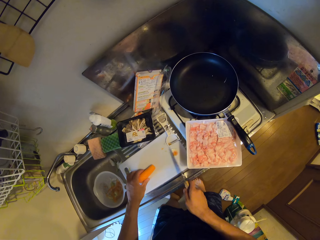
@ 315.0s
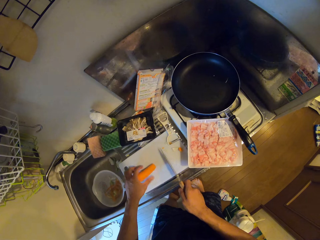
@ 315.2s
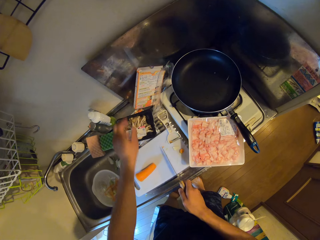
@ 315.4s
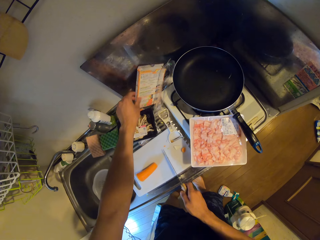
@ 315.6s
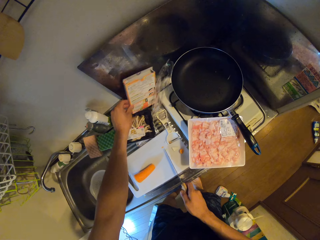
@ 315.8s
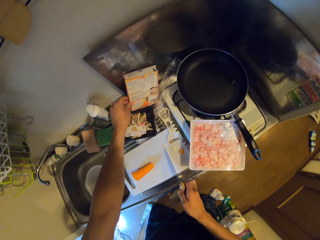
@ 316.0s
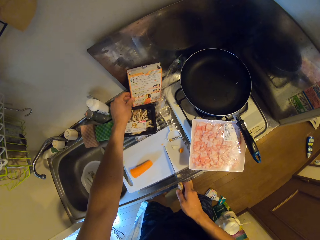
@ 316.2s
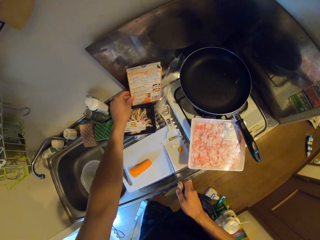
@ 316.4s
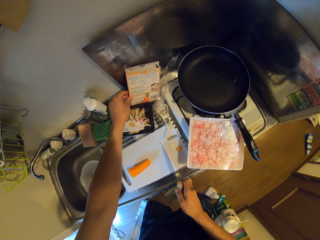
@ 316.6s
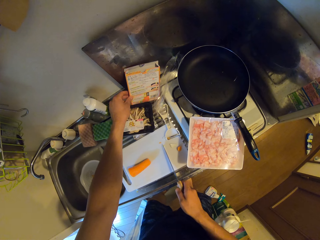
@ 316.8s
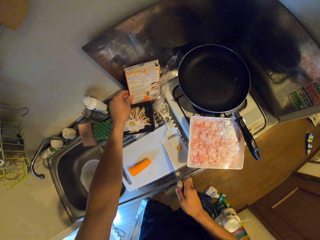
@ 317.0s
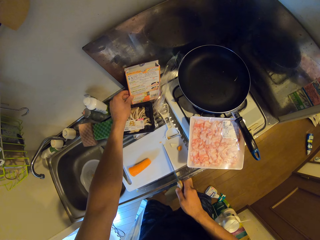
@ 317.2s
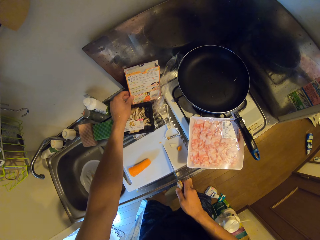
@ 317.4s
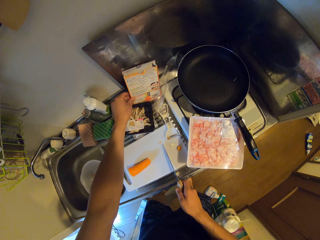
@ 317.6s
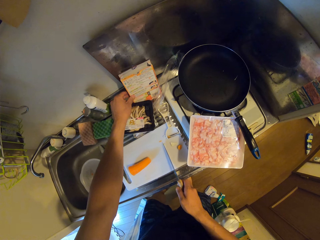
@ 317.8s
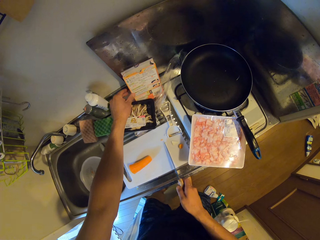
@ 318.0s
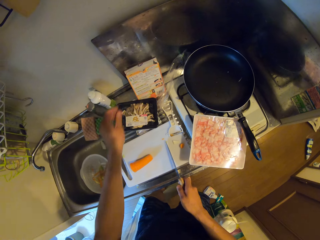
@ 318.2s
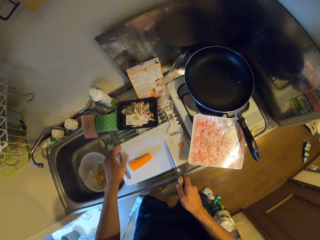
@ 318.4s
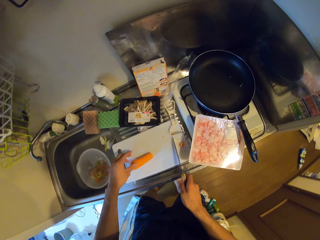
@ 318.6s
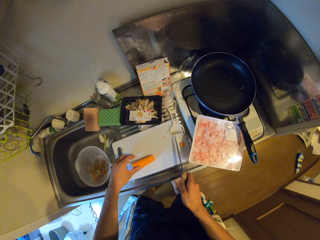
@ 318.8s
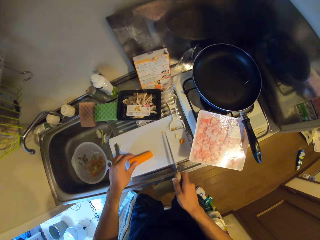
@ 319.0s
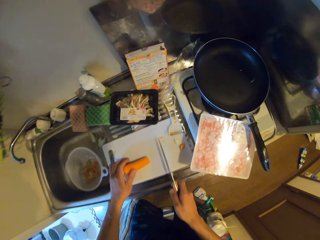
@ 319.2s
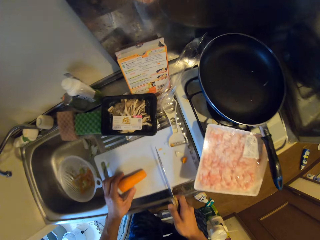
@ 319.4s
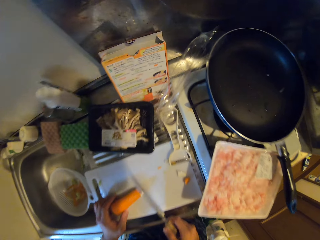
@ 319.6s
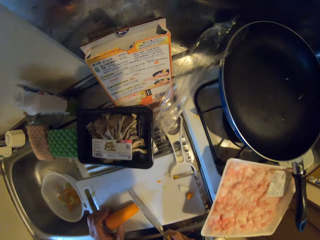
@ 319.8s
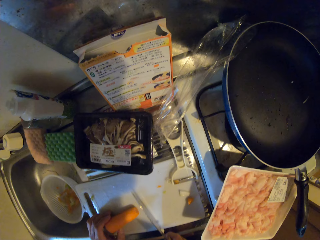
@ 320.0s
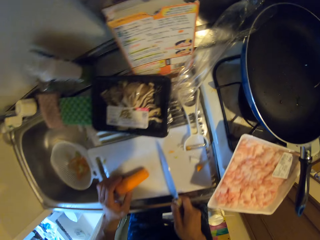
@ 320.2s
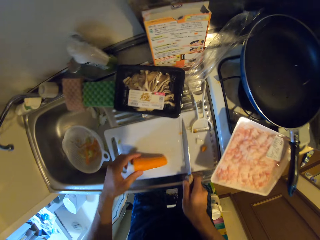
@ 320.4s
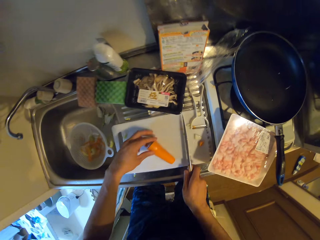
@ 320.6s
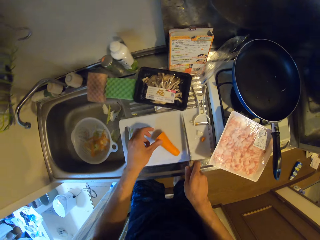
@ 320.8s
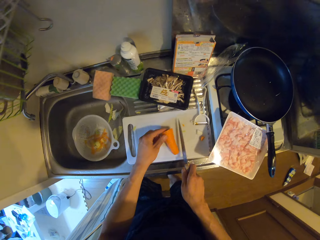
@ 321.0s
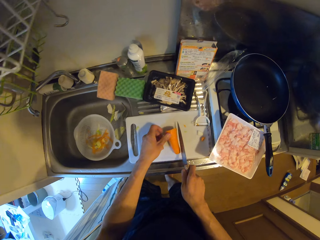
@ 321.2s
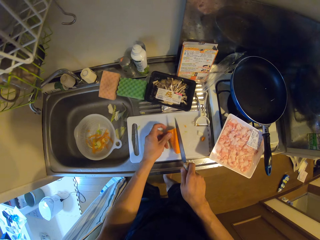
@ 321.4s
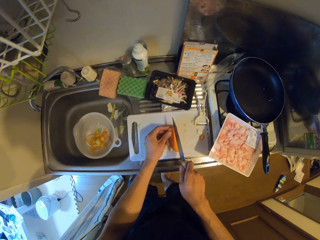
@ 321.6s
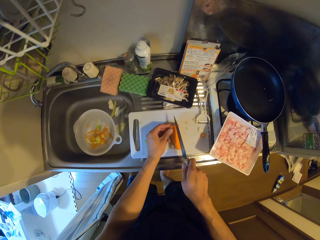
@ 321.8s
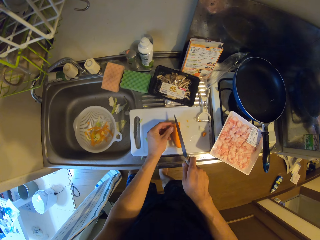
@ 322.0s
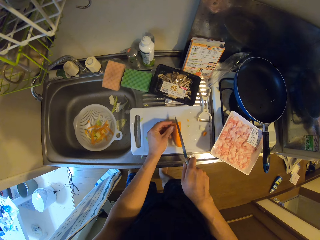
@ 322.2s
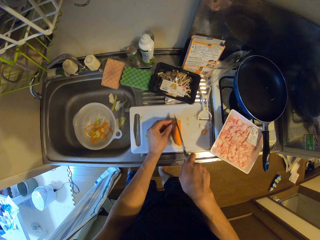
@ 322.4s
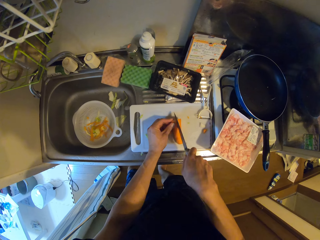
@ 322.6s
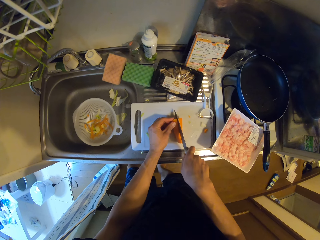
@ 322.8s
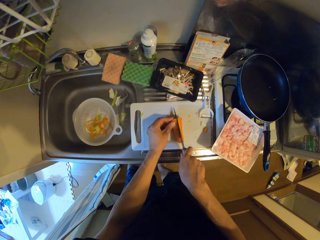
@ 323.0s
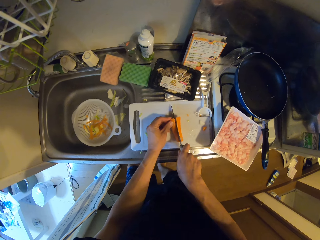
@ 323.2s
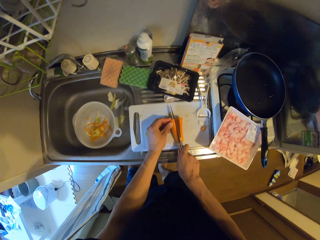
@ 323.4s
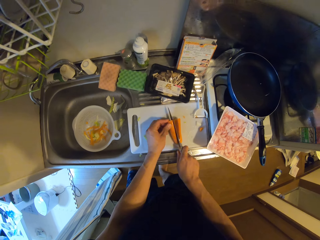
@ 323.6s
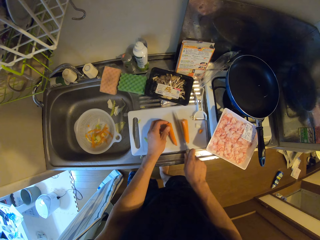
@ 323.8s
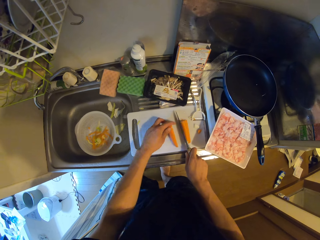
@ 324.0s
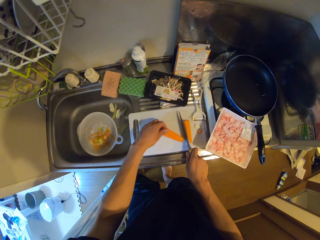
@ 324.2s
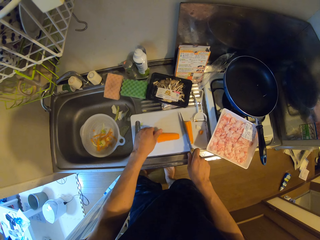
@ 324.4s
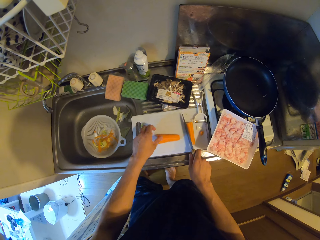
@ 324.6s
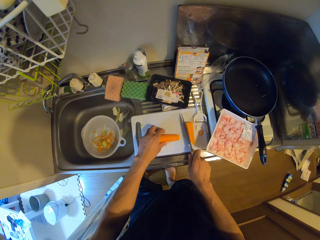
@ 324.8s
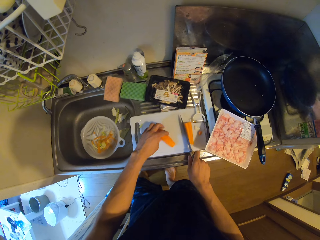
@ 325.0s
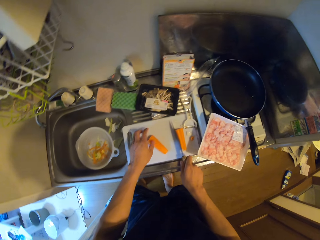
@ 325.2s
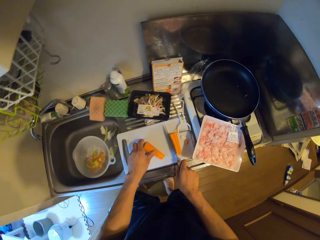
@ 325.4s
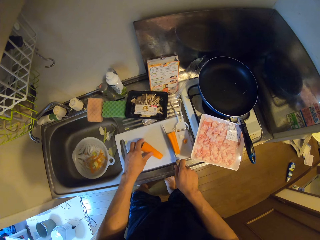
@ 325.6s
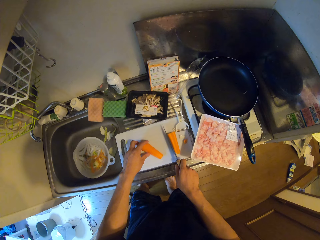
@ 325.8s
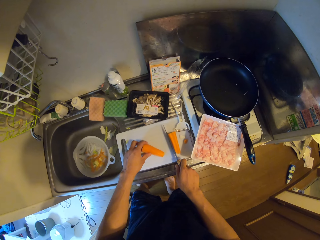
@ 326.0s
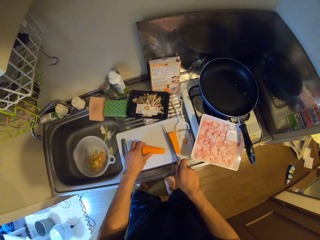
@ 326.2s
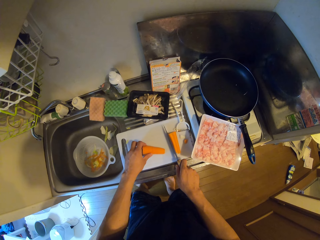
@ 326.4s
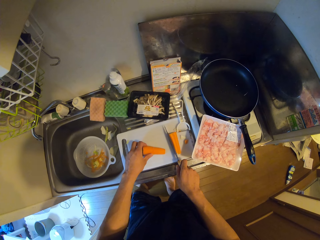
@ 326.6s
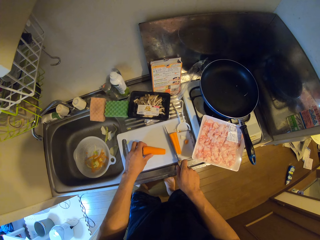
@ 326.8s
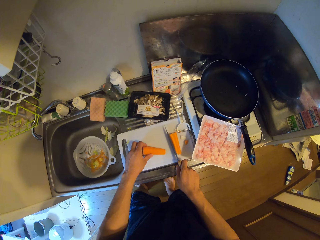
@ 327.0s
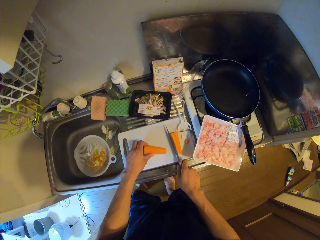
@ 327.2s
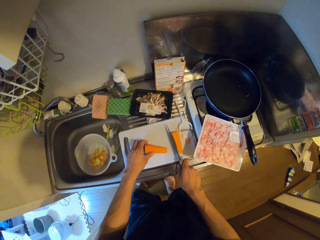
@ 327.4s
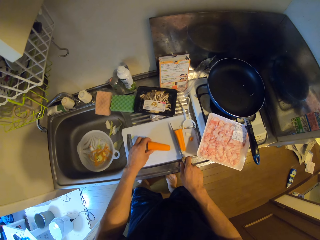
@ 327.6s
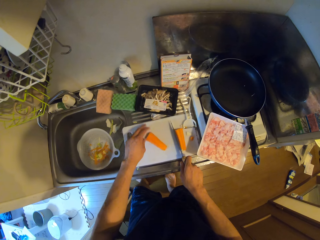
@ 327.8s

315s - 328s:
The camera wearer moves the carrot. They move something. They adjust a recipe book on the sink. They move the carrot. They cut the carrot with the knife.

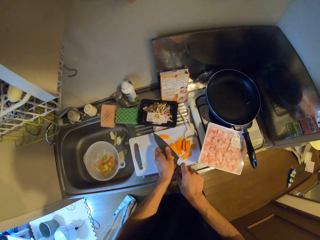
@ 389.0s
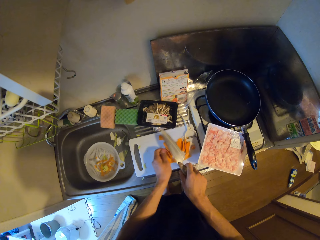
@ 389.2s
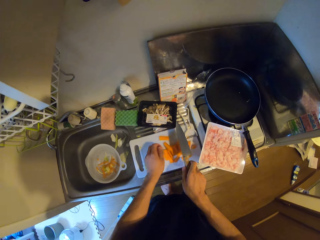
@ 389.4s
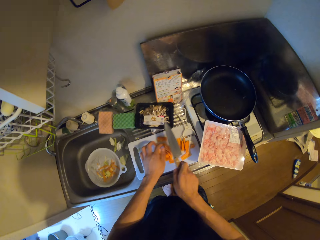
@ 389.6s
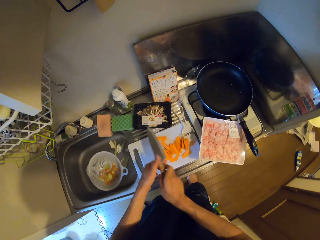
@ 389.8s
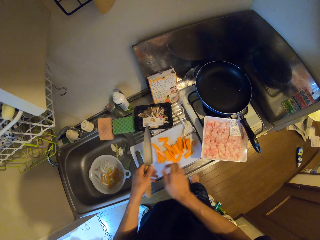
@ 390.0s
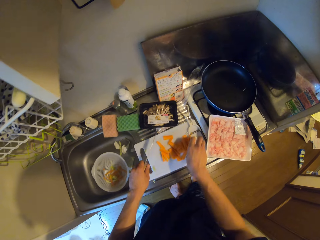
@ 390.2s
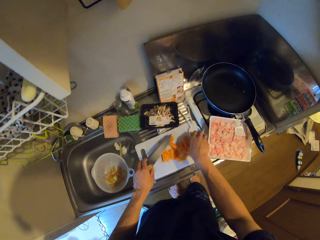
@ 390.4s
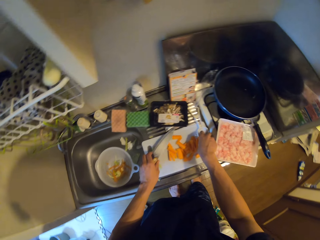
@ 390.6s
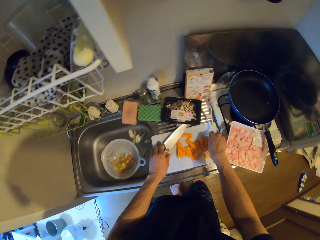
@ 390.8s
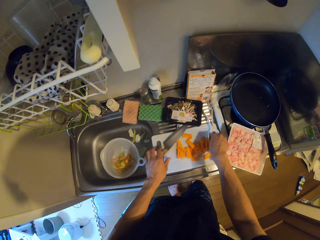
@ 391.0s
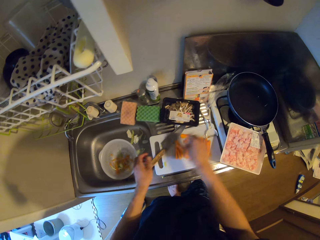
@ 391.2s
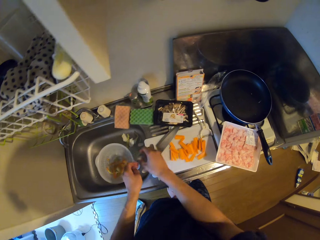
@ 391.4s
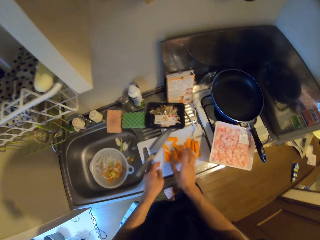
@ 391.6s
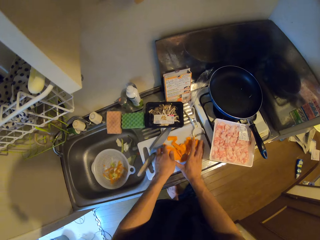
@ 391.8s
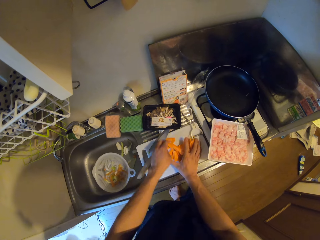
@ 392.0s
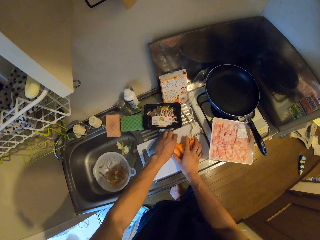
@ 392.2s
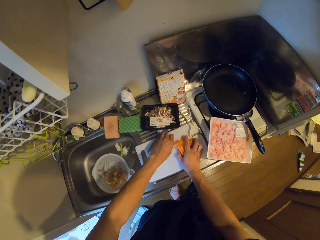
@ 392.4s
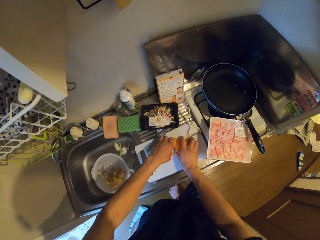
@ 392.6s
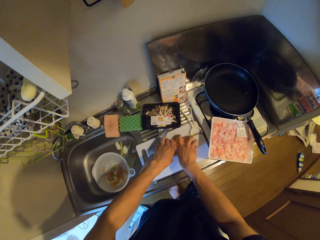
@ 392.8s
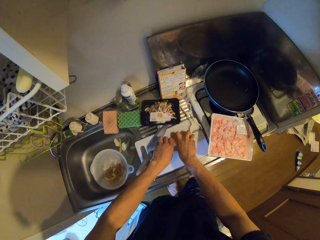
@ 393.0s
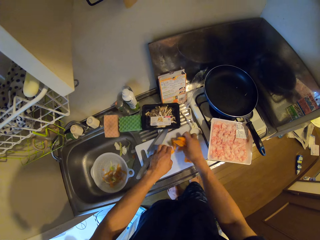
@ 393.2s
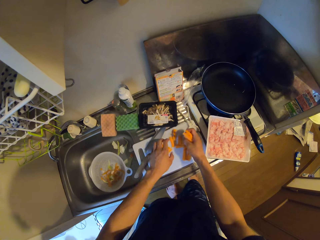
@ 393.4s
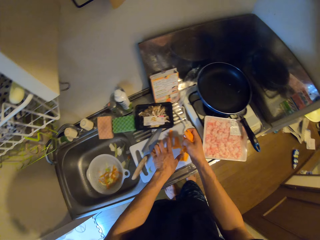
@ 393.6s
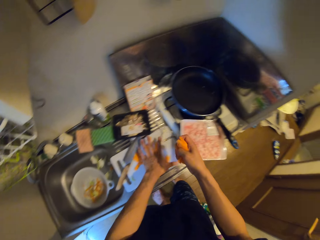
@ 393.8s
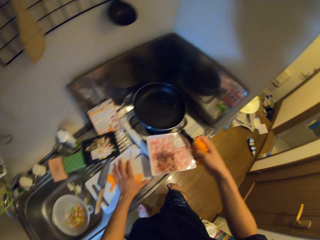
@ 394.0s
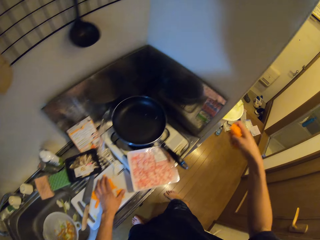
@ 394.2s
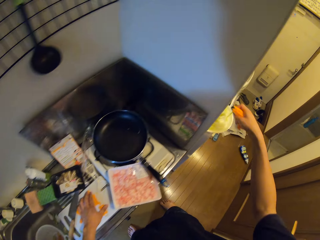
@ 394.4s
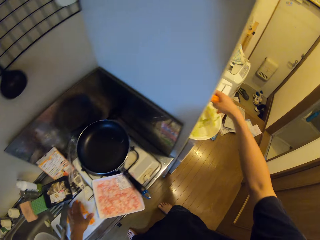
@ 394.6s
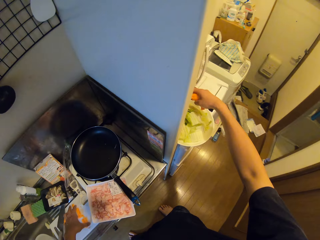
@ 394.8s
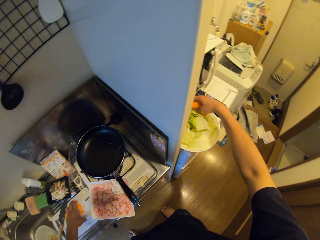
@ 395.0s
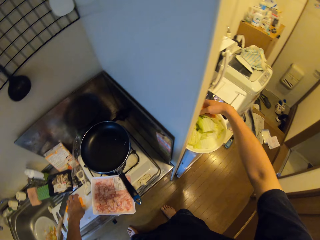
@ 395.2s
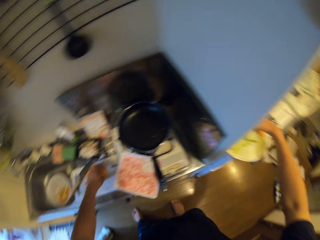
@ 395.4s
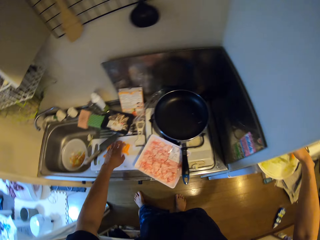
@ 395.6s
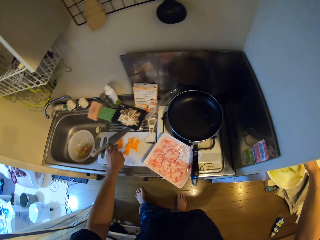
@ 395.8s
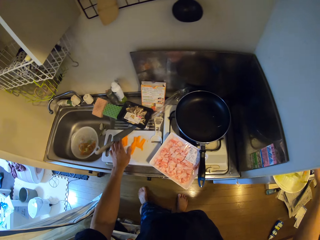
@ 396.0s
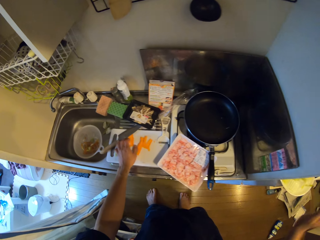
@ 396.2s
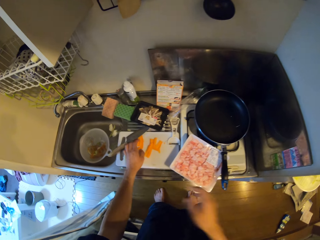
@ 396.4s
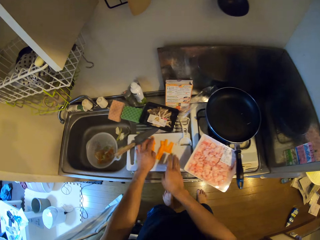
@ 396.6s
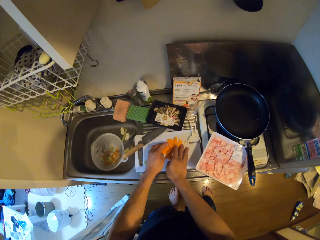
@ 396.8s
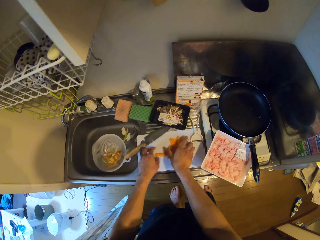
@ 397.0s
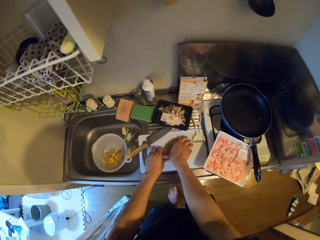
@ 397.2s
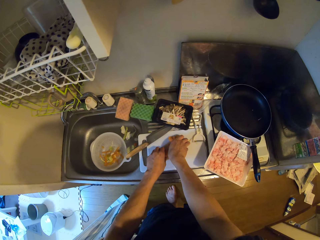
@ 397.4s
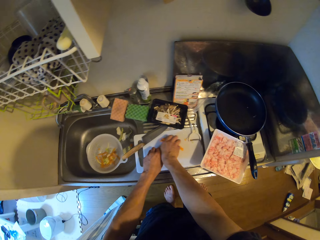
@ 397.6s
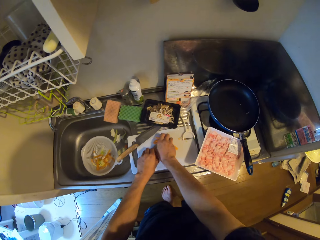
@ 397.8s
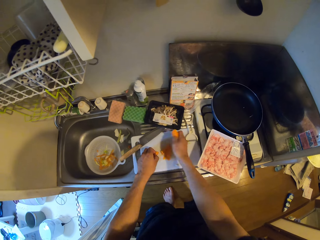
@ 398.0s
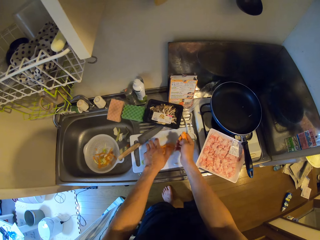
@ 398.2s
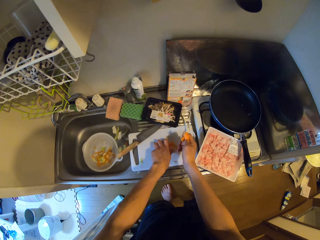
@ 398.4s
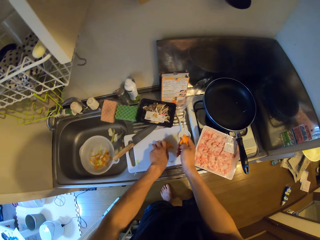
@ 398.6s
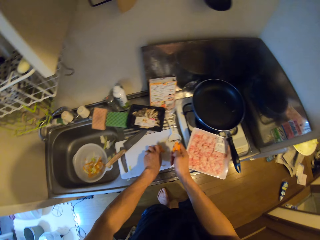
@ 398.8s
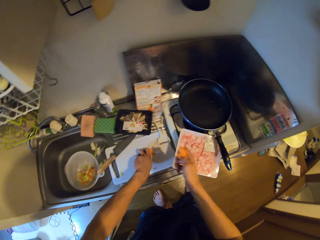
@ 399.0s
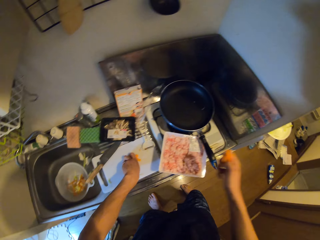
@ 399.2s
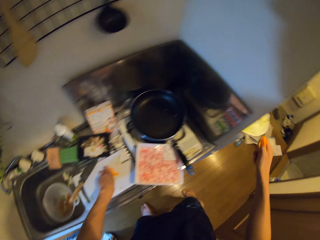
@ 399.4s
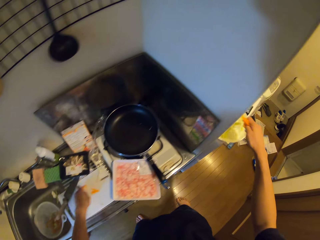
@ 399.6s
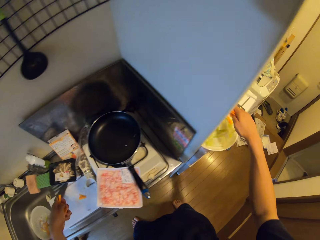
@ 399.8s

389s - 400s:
The camera wearer picks the peeled carrots. They drop the knife on the cutting board. They move the carrots to the plate on the fridge. They pick the peeled carrots.
